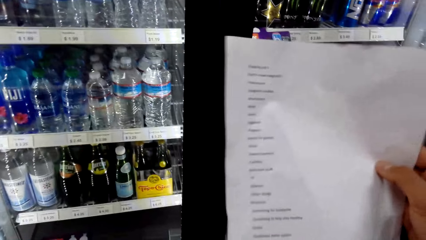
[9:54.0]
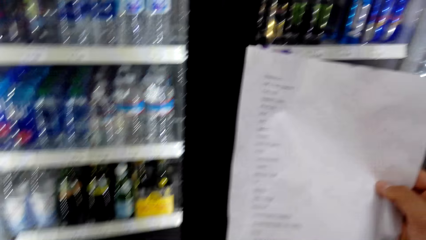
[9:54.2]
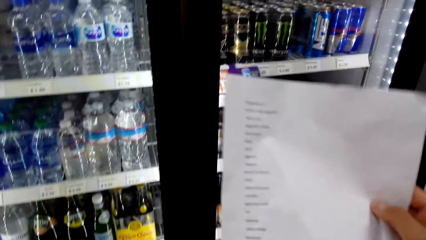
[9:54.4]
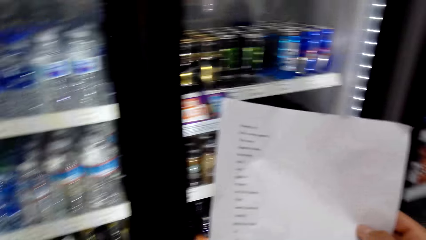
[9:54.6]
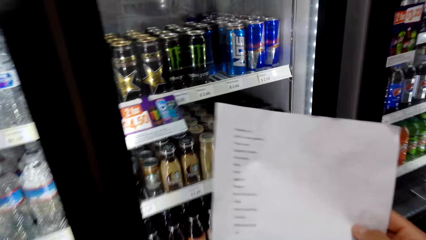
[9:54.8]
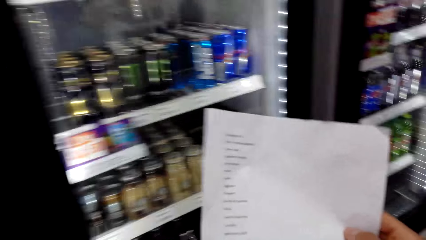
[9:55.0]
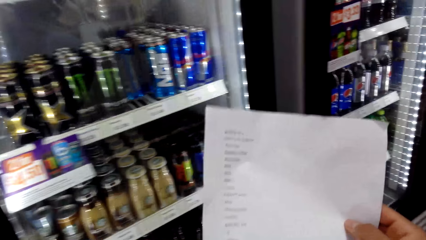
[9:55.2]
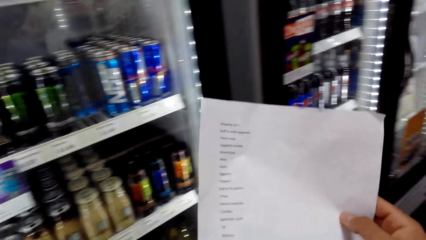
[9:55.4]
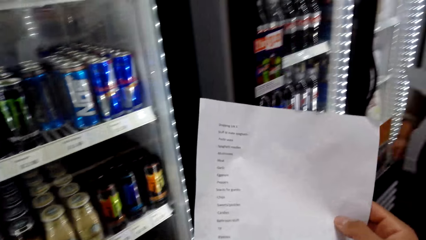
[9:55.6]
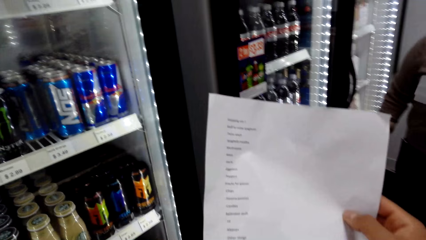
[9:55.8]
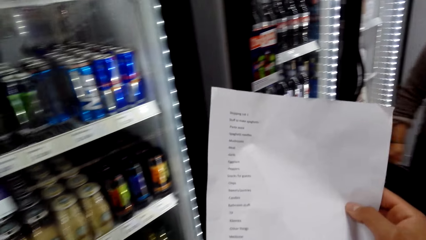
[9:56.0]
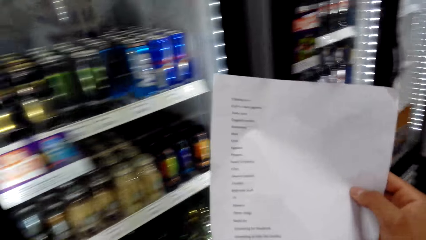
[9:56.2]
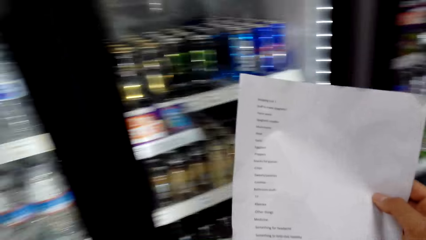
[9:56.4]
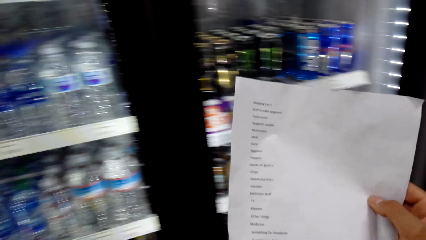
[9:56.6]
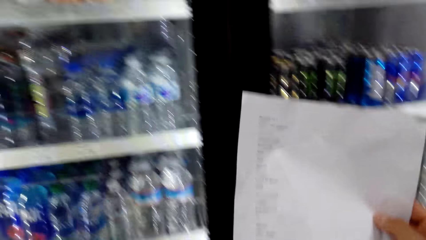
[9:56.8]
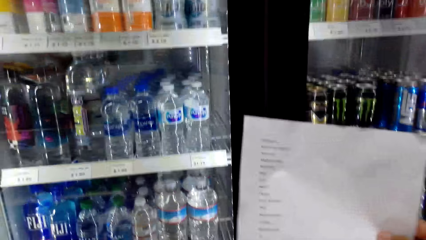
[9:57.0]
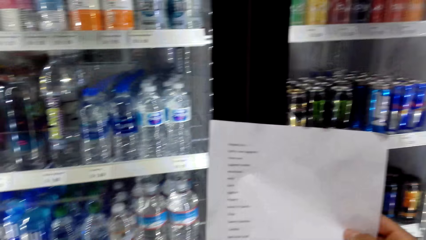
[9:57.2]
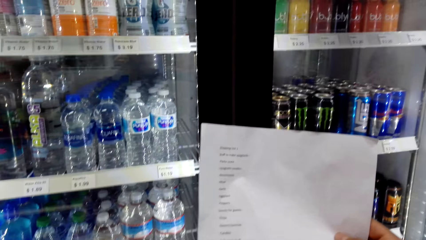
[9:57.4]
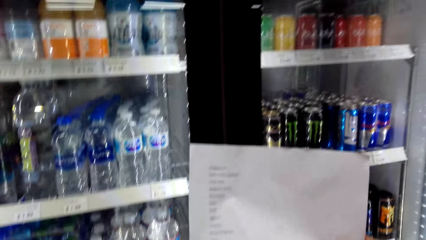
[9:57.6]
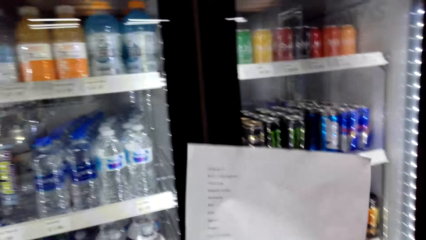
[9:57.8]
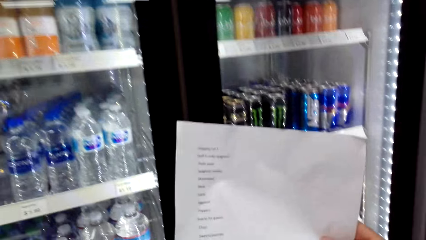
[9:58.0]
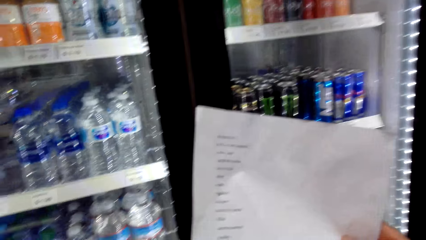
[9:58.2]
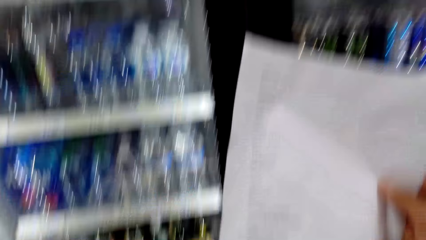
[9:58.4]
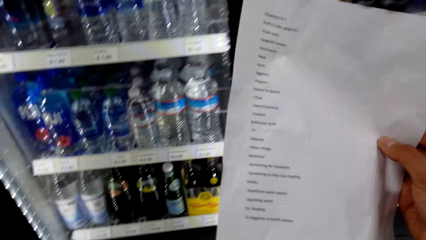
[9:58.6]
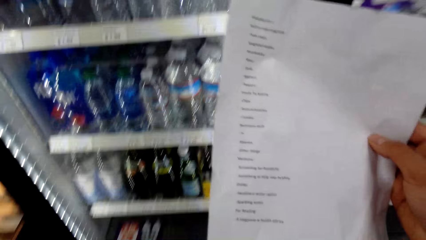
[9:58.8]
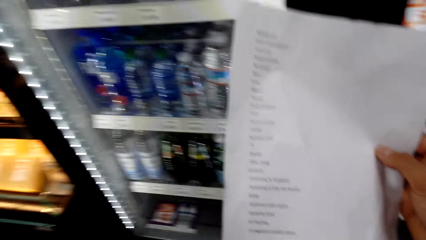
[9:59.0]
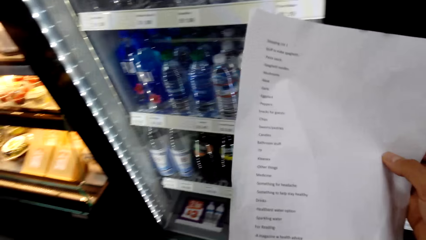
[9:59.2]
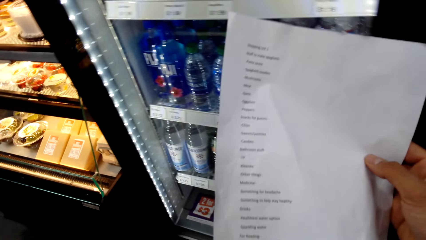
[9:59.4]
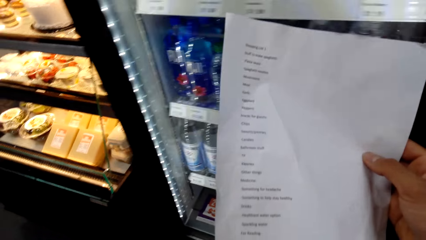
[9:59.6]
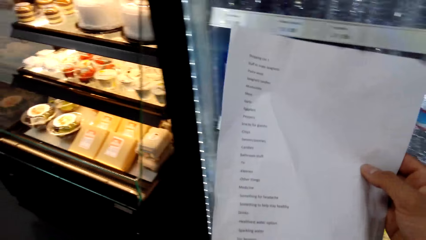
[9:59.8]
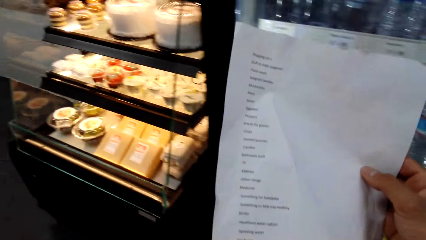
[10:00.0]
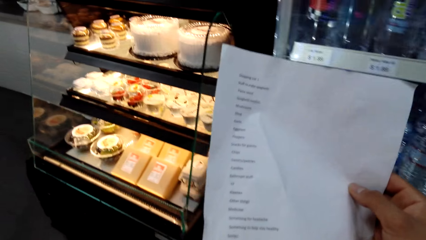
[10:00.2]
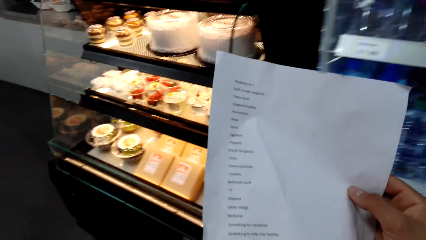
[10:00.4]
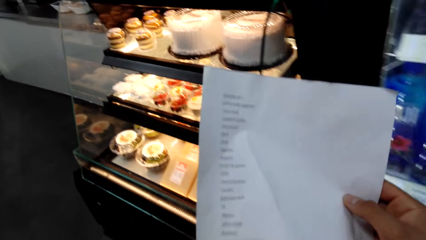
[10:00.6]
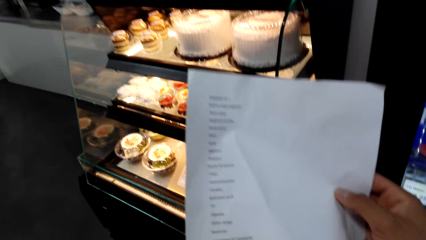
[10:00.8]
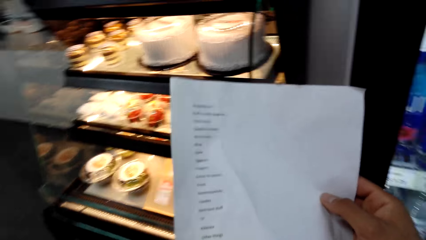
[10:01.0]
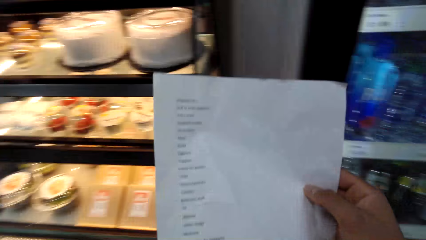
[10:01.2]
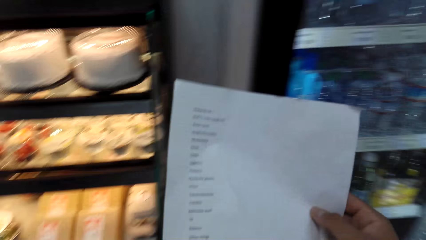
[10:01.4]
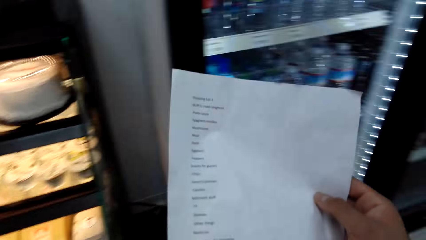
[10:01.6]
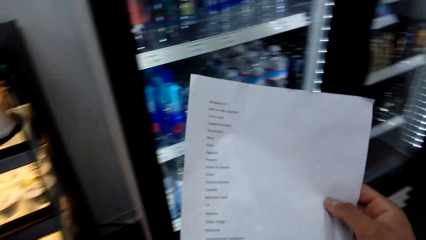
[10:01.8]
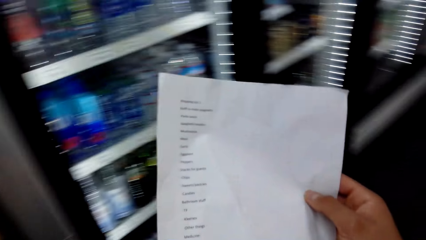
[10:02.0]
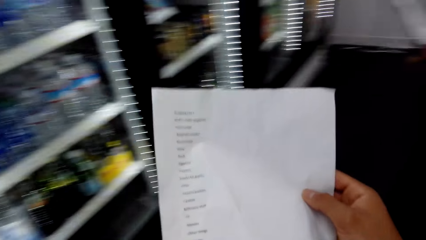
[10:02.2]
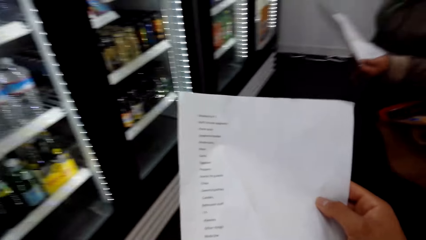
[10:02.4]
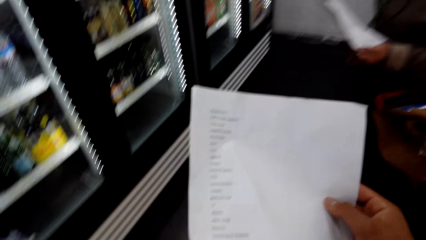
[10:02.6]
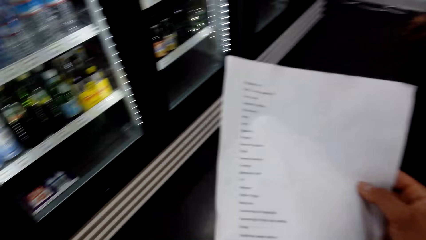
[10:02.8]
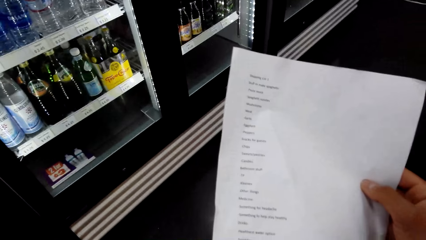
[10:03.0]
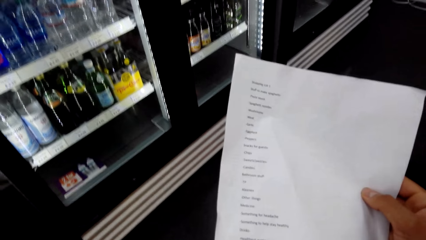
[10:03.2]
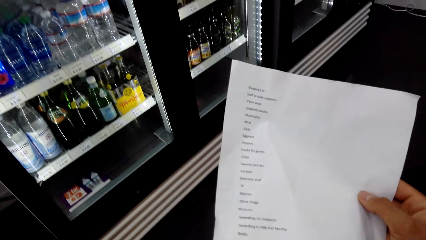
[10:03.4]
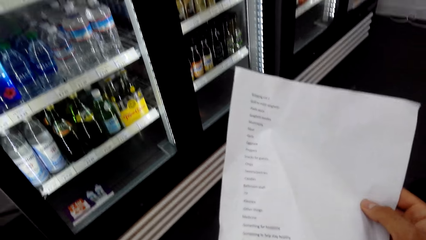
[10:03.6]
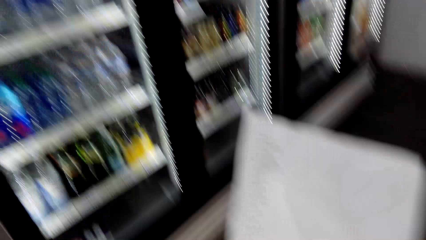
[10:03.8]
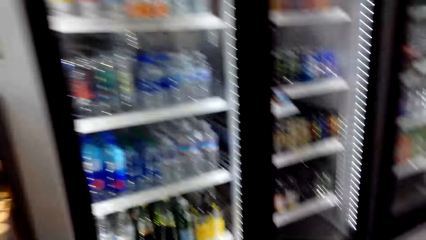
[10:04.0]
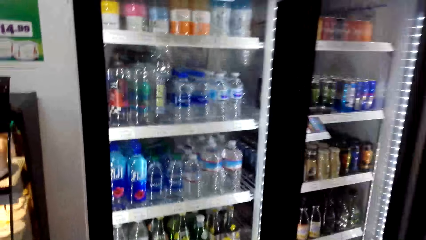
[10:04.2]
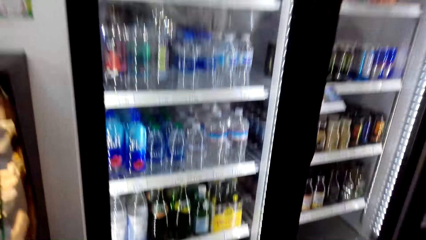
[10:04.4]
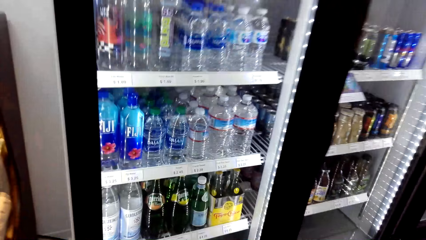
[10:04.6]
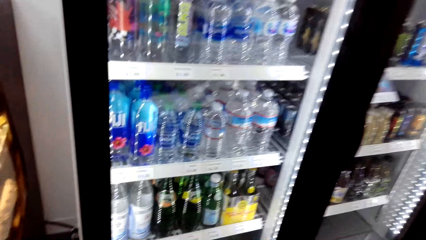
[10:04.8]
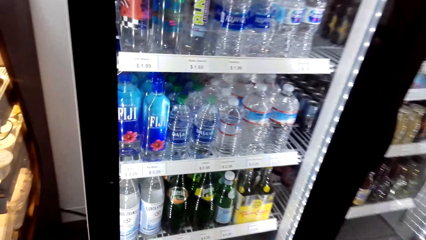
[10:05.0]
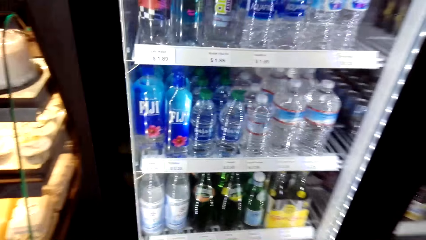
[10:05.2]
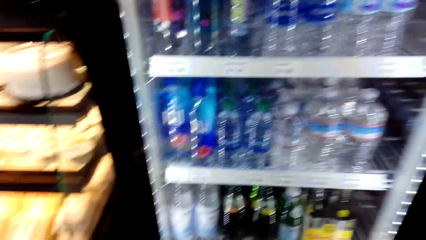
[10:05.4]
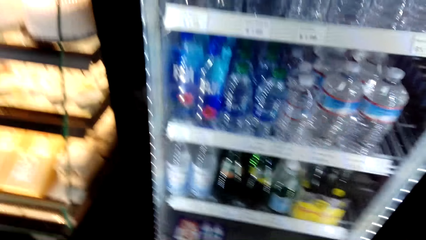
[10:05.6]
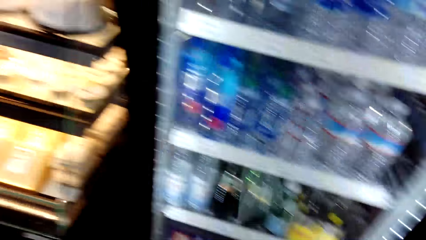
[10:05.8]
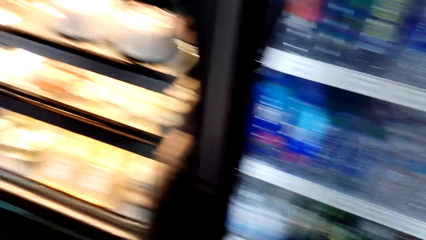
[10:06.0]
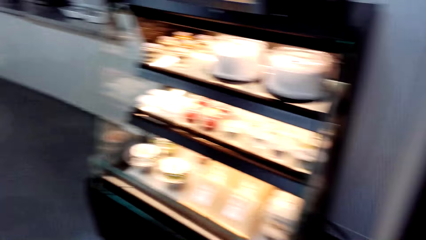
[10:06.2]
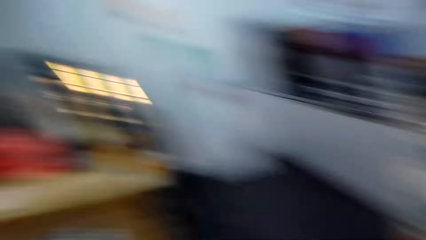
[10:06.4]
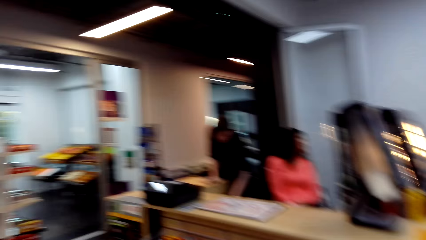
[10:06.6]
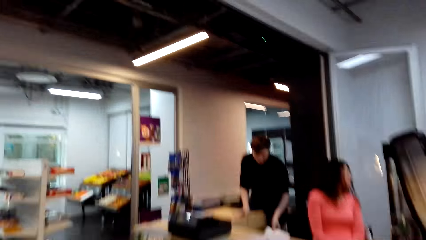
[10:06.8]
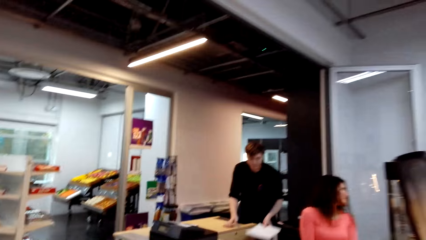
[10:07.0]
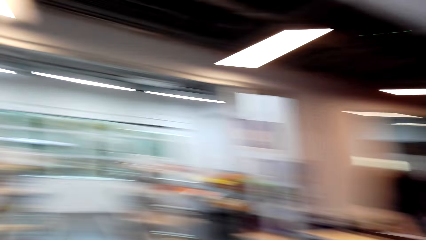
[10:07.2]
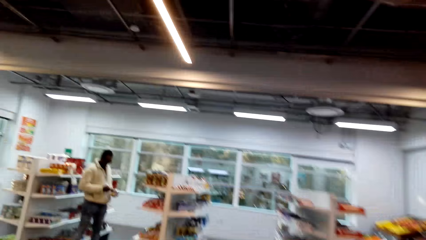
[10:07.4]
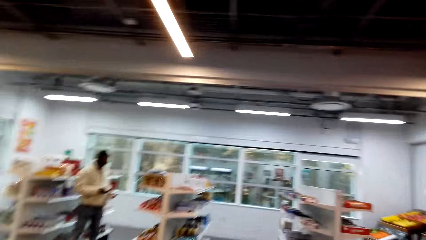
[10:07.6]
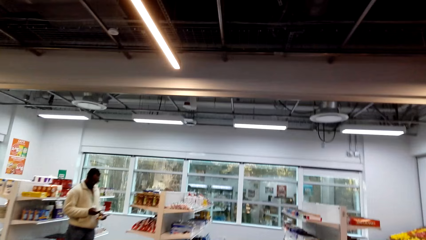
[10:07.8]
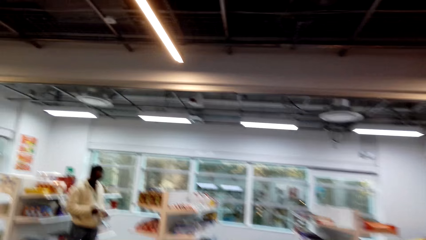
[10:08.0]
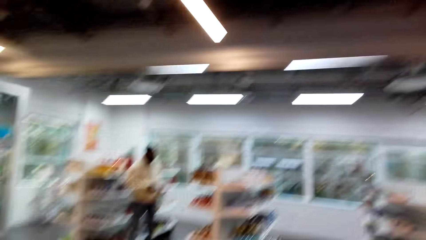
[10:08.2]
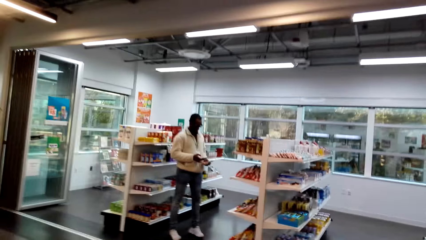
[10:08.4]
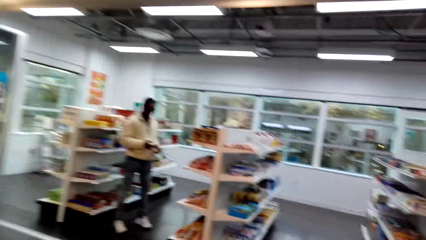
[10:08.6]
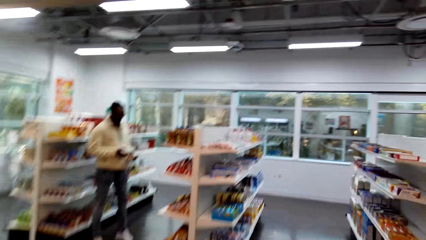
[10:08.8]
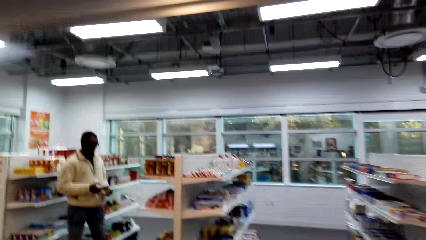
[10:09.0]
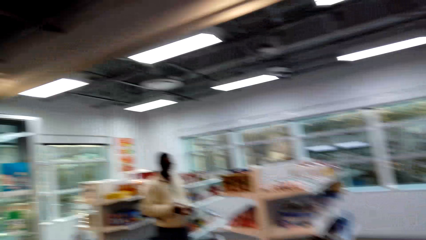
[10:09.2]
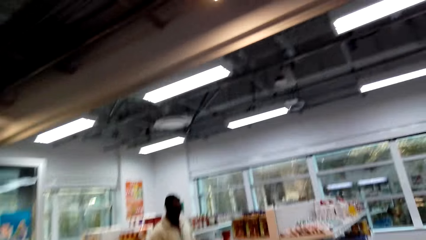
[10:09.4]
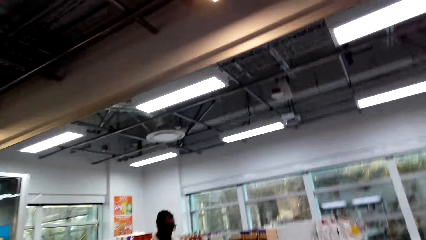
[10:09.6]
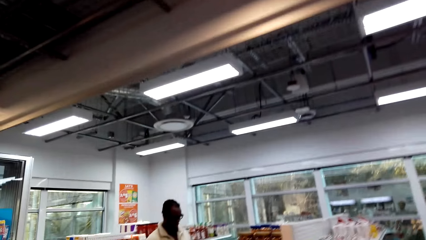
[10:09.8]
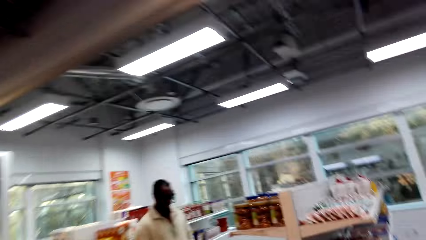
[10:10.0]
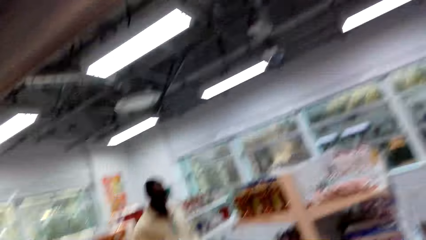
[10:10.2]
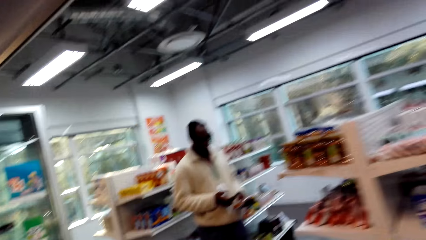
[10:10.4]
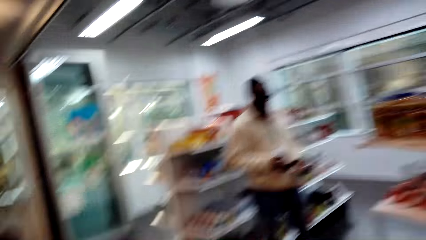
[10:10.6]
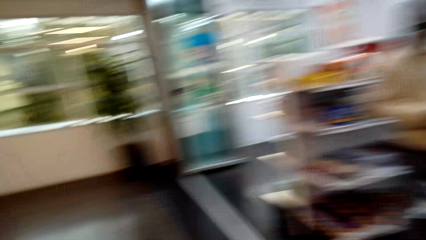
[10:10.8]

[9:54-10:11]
The camera wearer walks around the room. They look at the refrigerator. They walk around the supermarket. They look around. They talk in the room.
